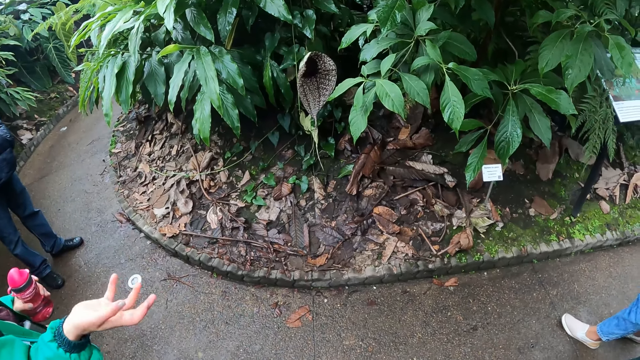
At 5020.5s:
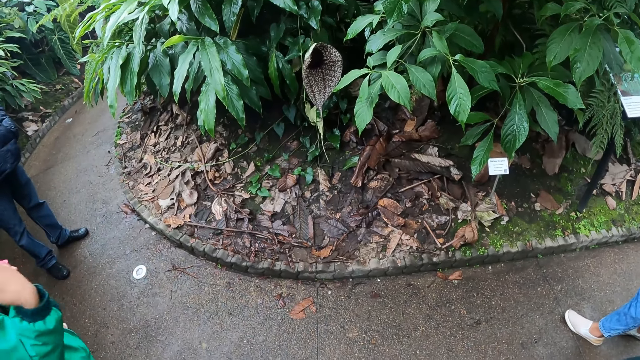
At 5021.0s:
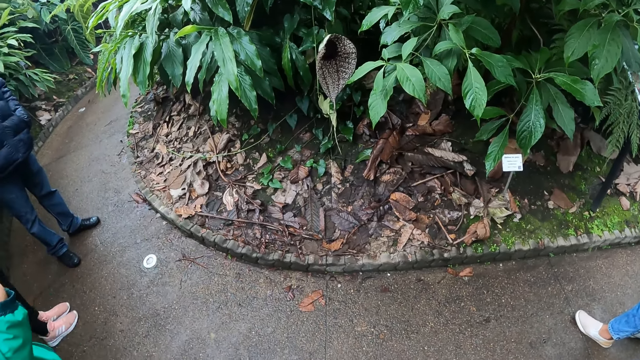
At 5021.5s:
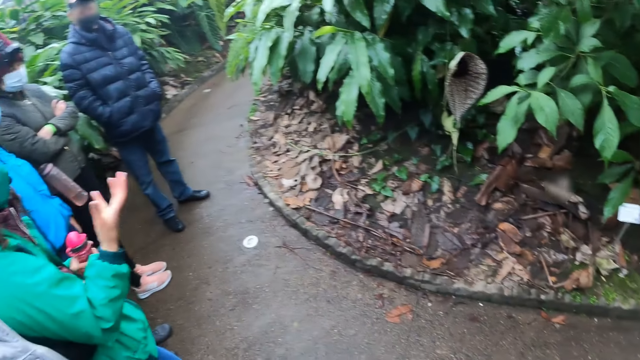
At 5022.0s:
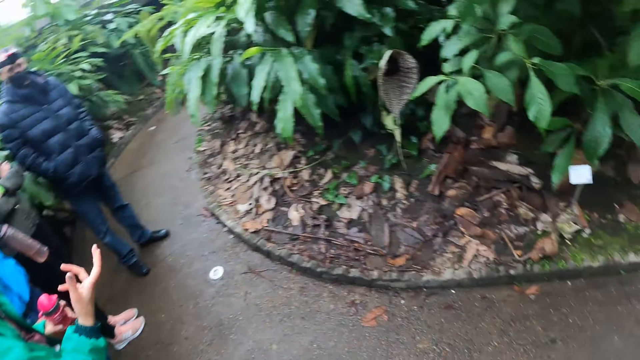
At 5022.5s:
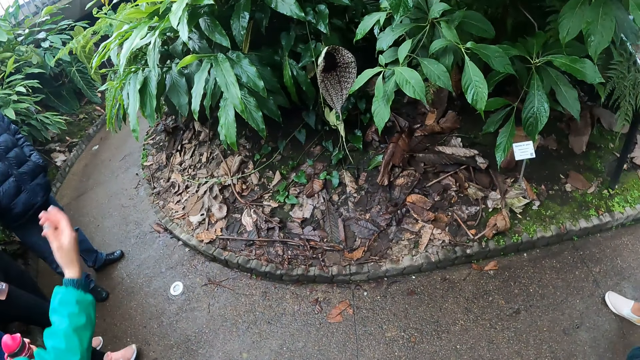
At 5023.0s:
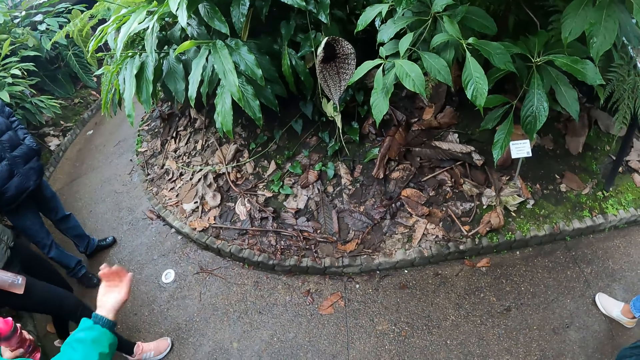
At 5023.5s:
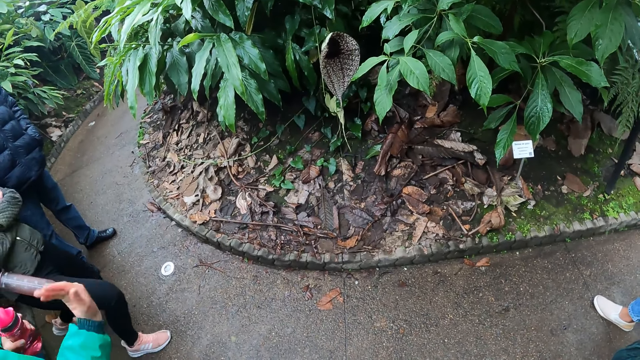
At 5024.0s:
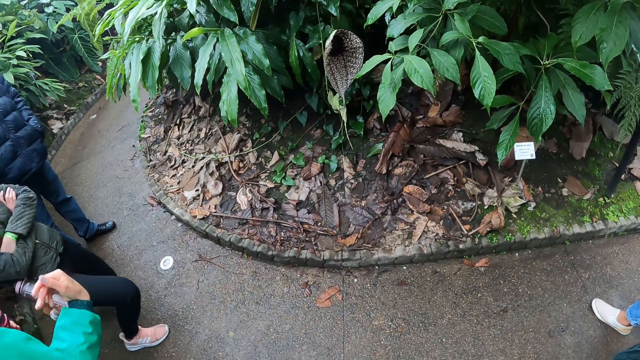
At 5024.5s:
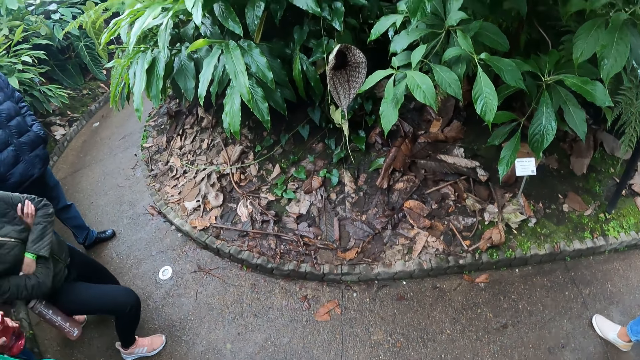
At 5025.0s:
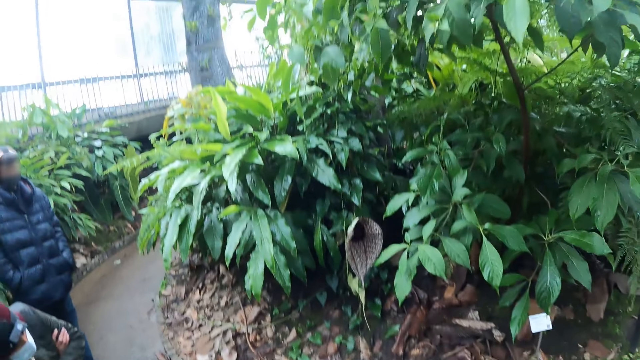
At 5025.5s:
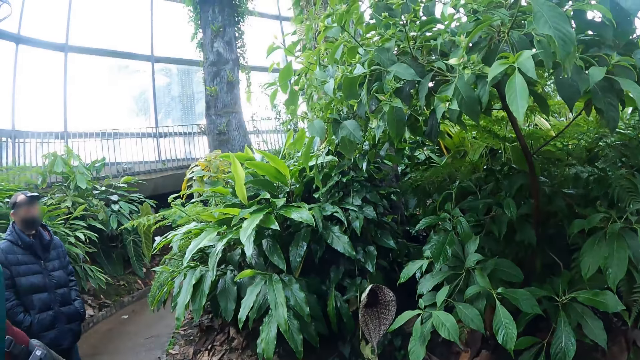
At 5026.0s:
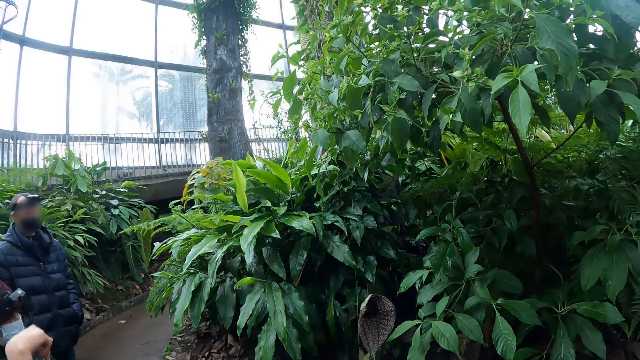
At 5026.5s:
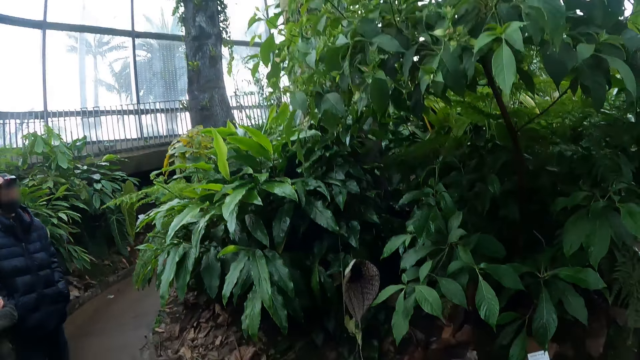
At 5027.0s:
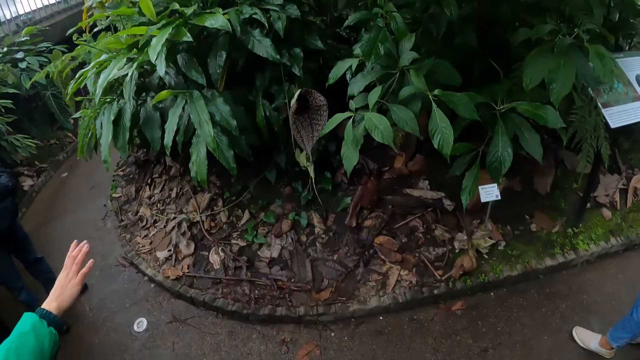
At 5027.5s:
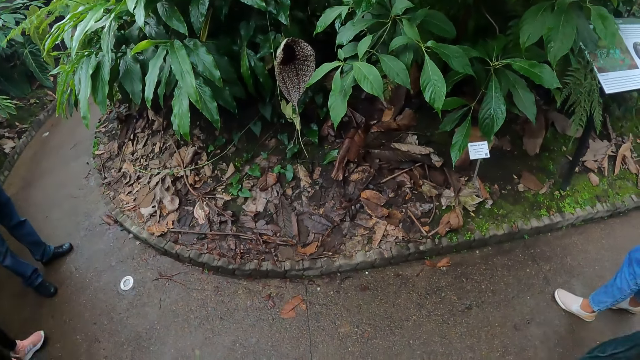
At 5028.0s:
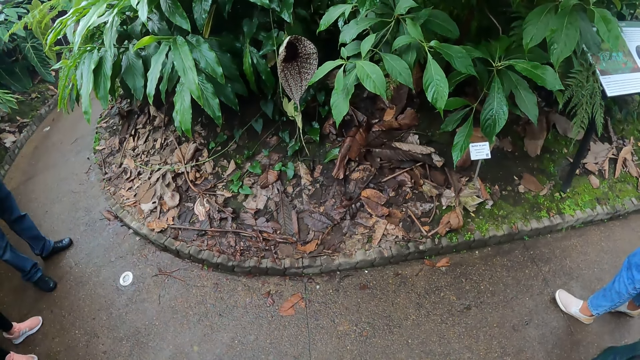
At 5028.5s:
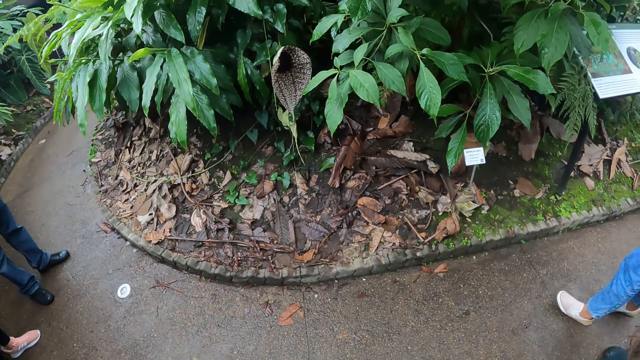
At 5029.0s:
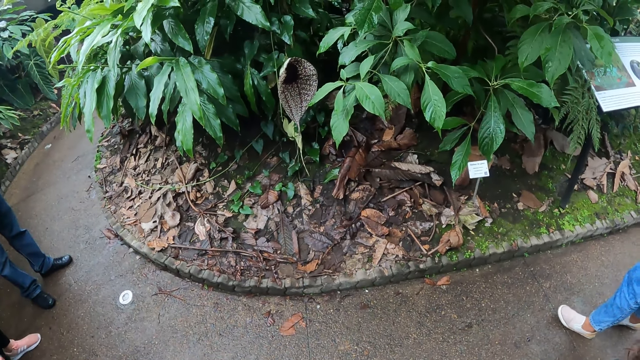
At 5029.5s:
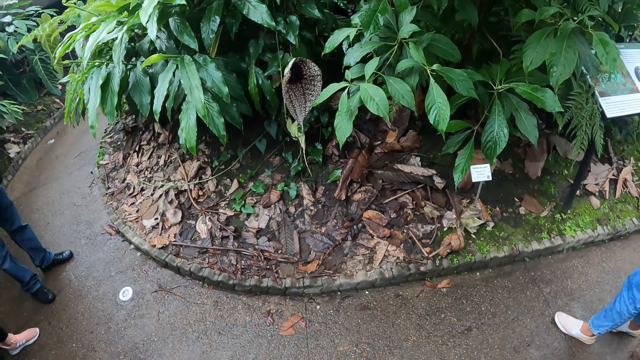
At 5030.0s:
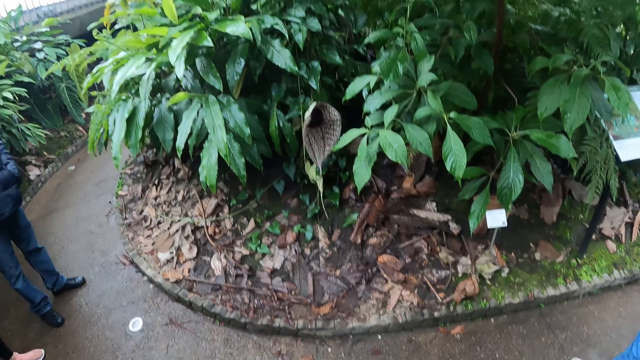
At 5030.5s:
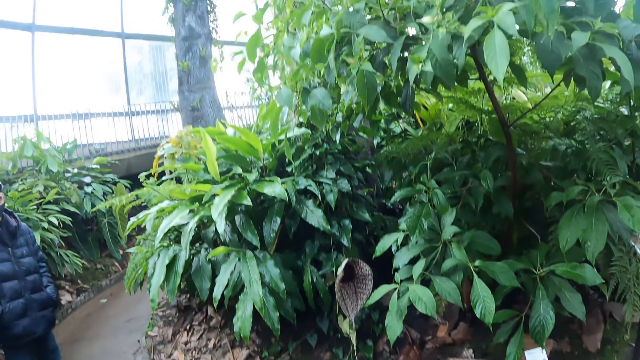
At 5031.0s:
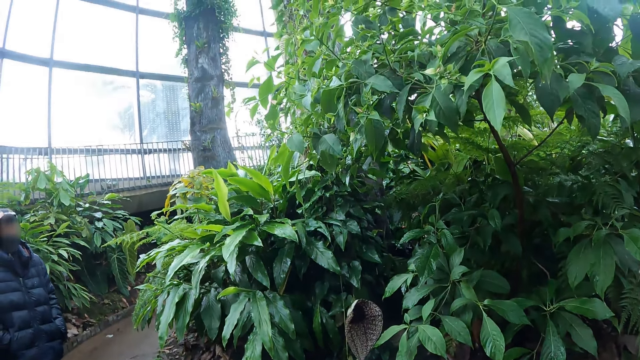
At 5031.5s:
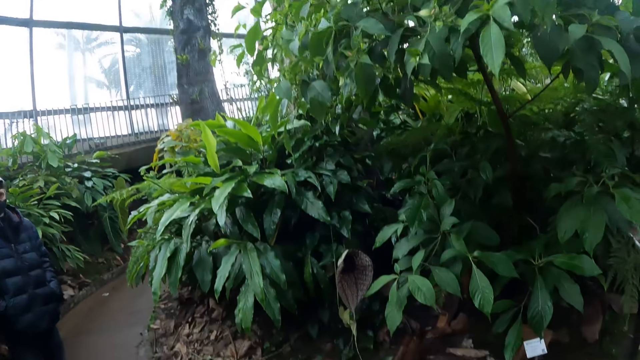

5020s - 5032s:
The camera wearer looks at a flower. They look around. A woman points her right index finger to the leaves.

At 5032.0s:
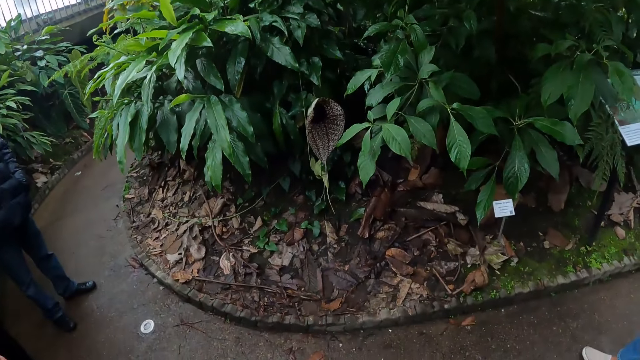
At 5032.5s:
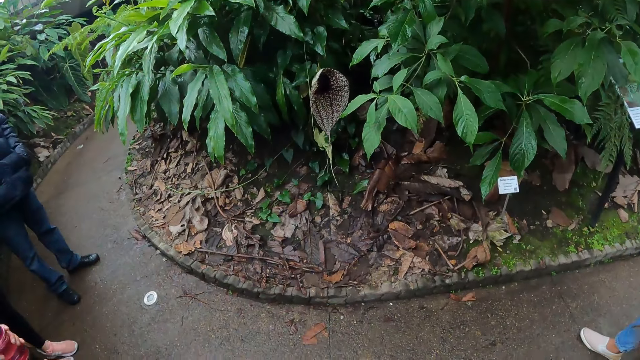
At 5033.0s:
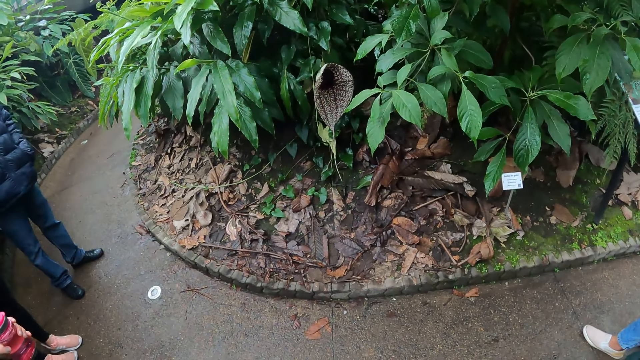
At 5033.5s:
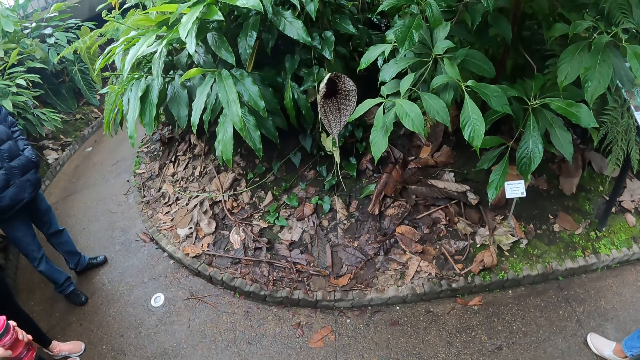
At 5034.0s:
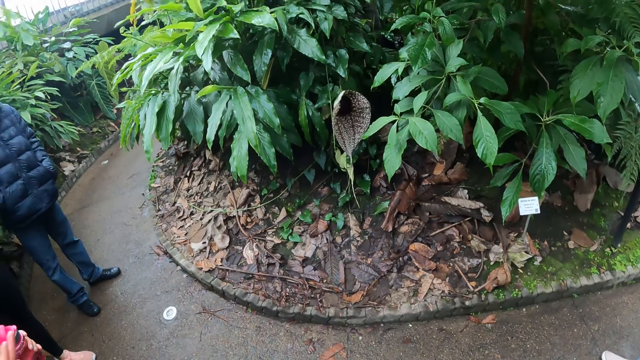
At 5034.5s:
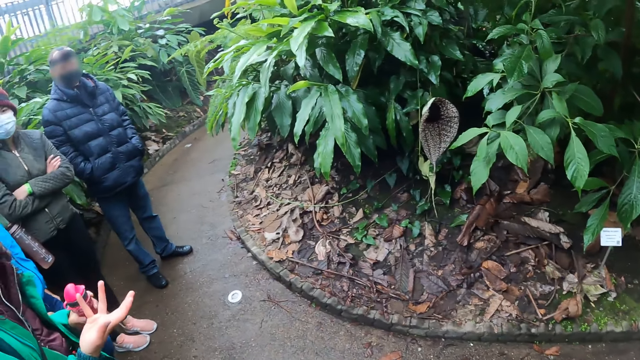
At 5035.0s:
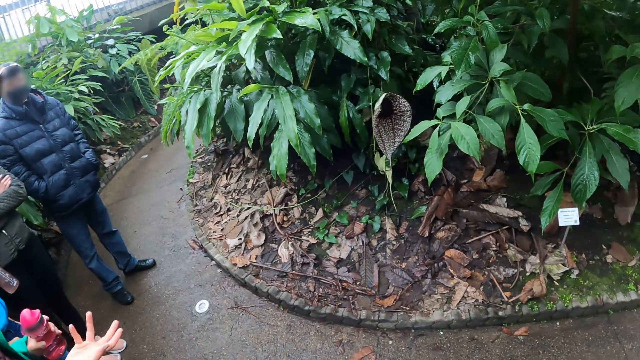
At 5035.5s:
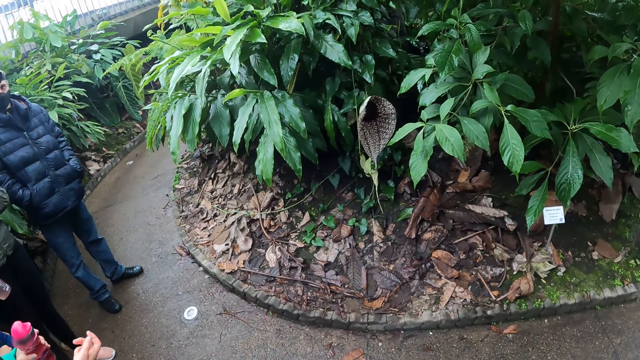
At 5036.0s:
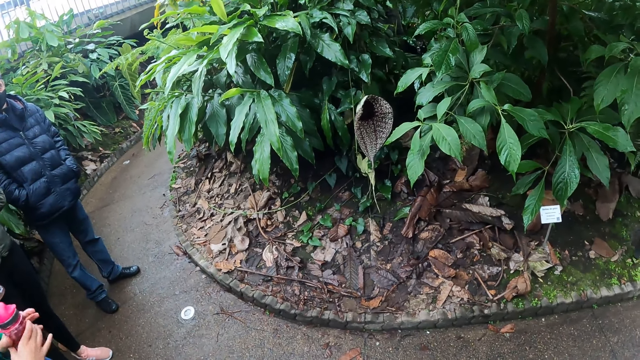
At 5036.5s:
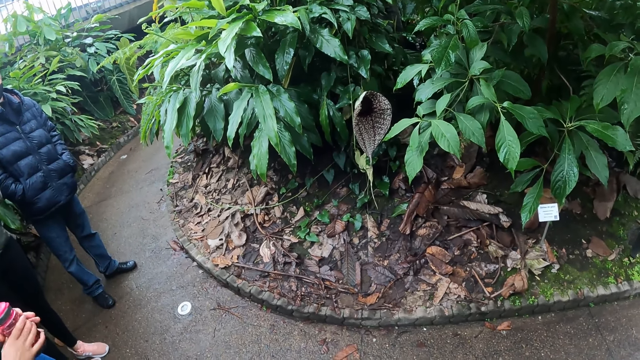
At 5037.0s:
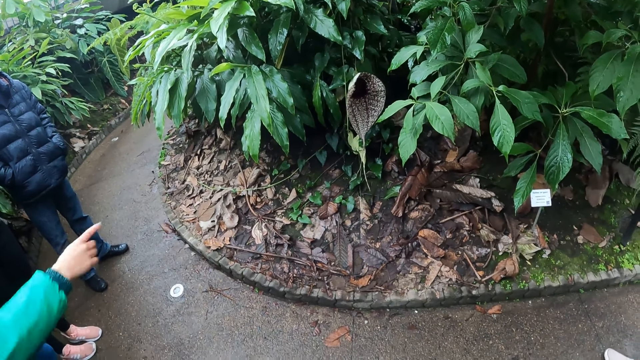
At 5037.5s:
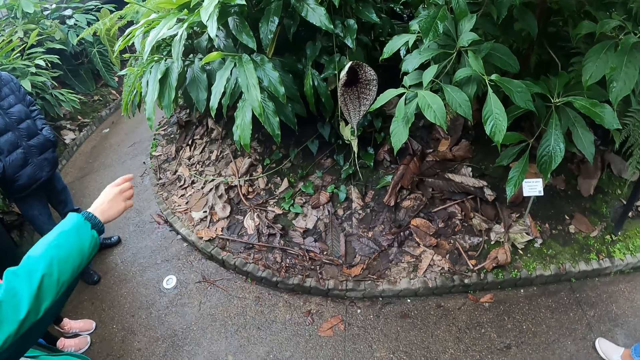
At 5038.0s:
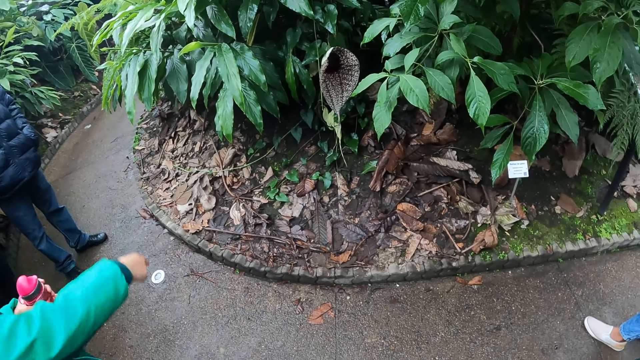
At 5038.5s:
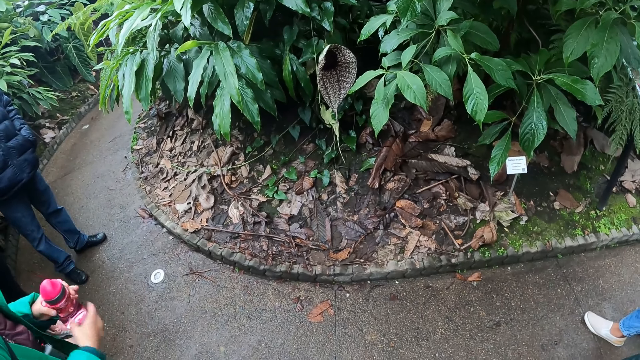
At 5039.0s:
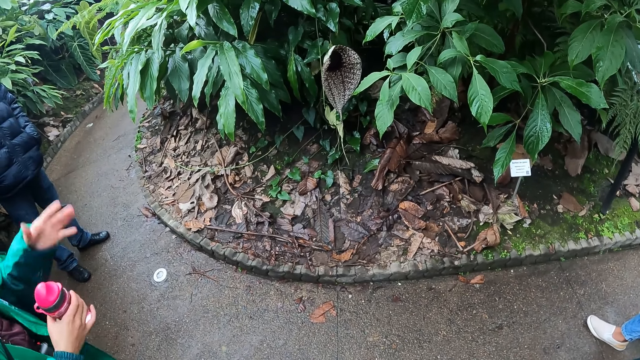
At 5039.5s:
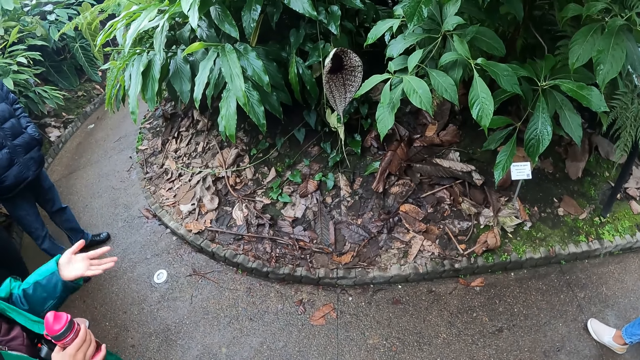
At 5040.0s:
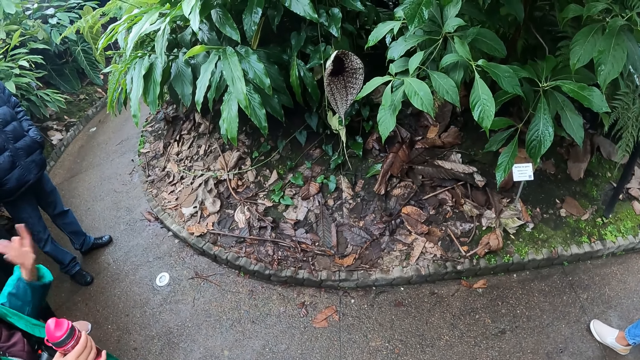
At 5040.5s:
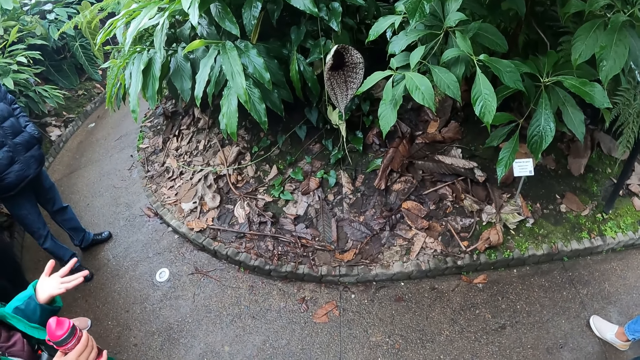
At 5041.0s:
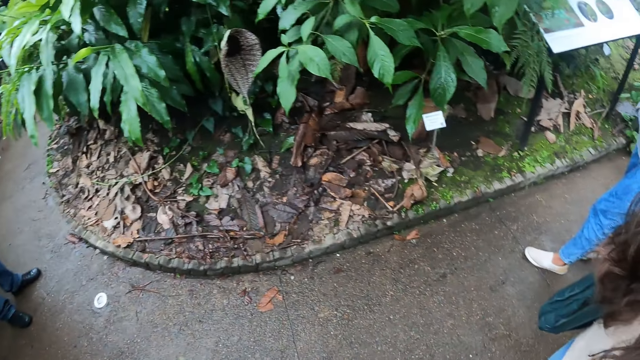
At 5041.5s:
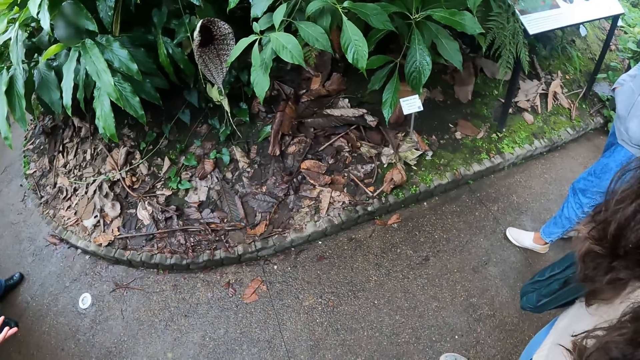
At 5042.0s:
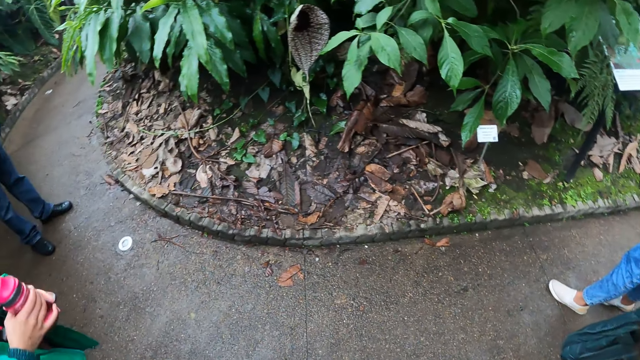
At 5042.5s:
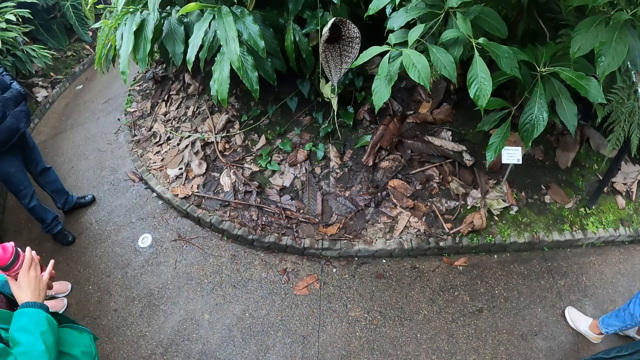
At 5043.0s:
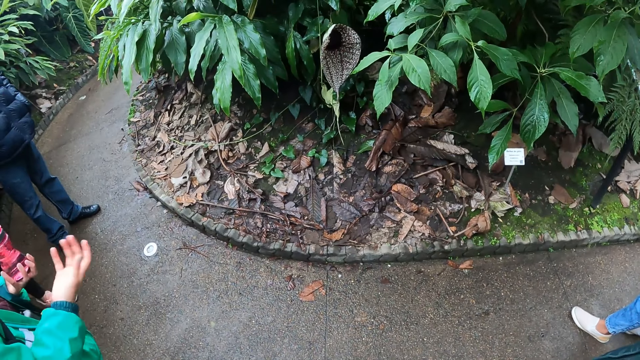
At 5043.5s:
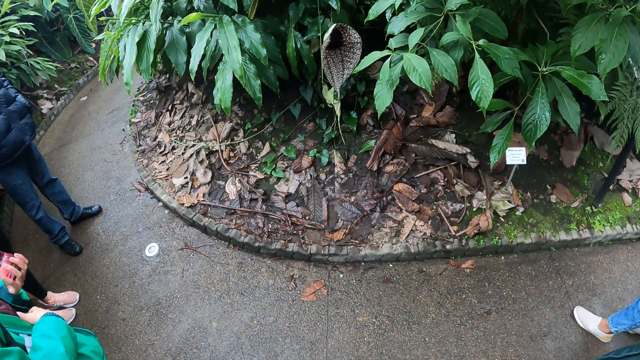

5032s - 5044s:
The woman interacts with a group of people. She holds the water bottle with both hands. She points her right index finger to some leaves. She holds the water bottle with her right hand. She makes hand gestures with her left hand. She holds the water bottle with her left hand. She makes hand gestures with her right hand.
